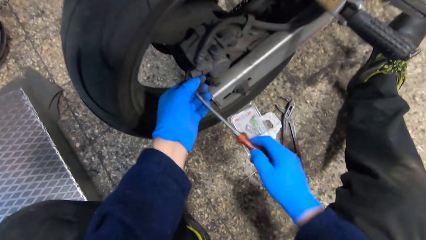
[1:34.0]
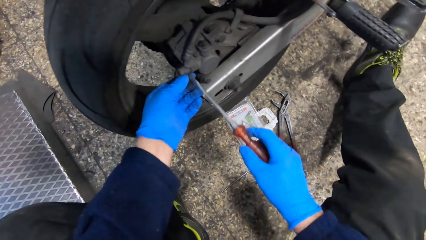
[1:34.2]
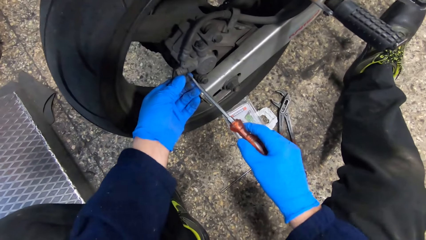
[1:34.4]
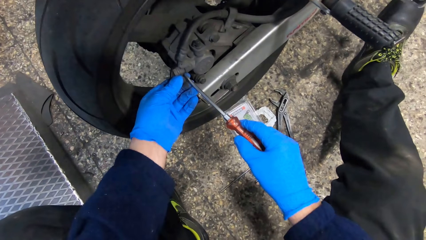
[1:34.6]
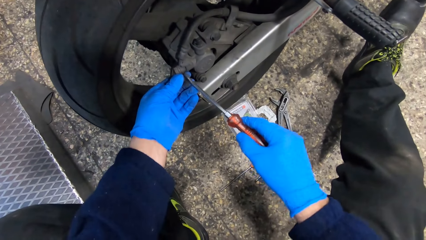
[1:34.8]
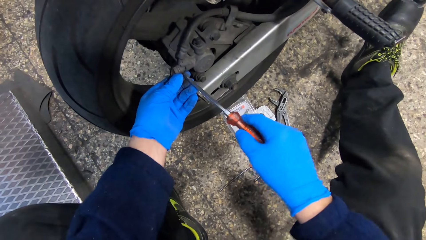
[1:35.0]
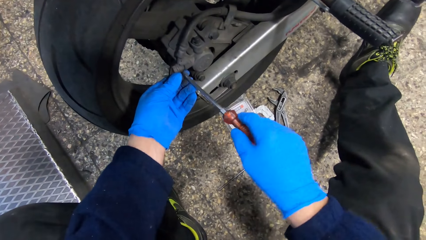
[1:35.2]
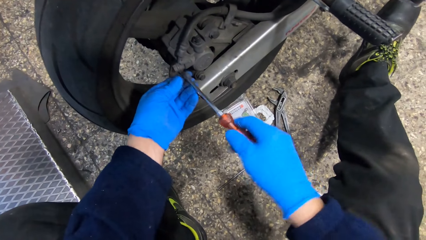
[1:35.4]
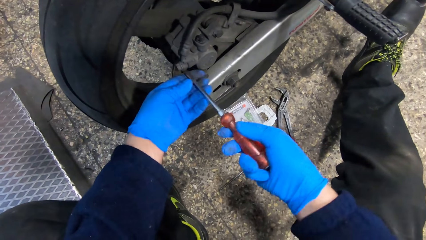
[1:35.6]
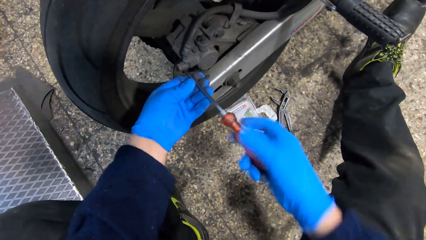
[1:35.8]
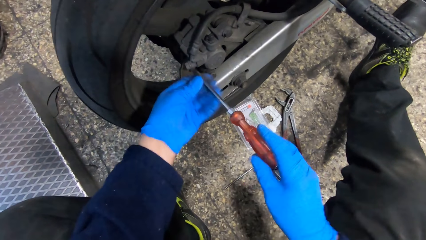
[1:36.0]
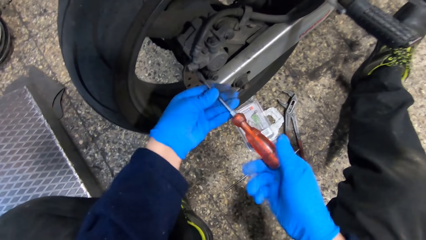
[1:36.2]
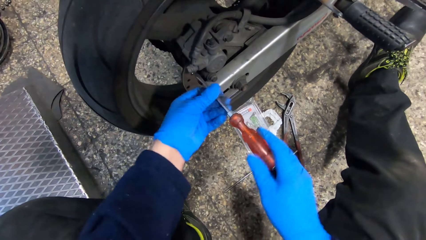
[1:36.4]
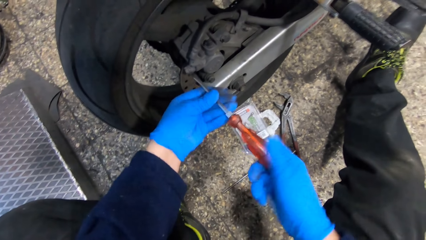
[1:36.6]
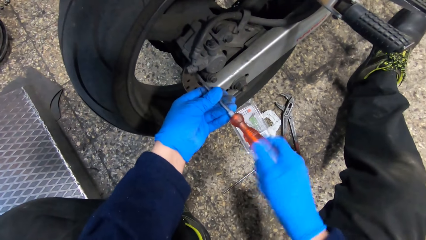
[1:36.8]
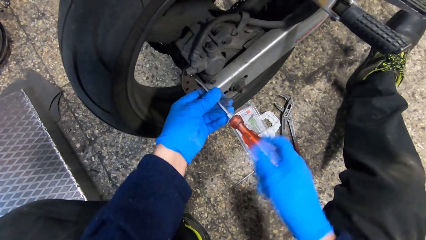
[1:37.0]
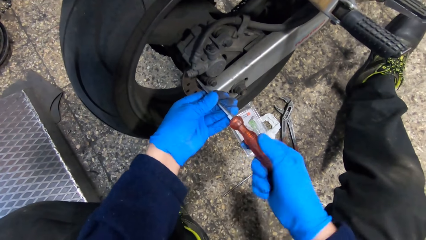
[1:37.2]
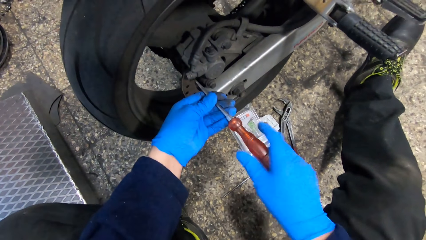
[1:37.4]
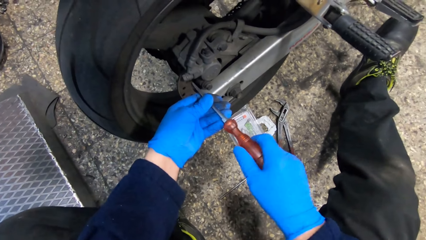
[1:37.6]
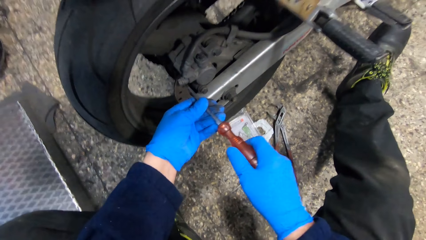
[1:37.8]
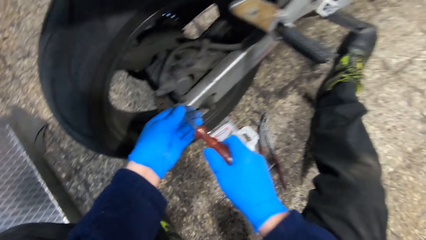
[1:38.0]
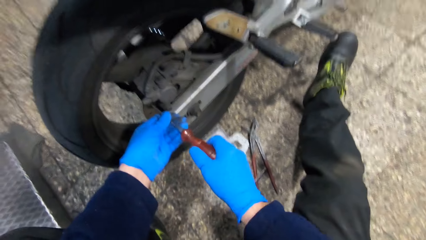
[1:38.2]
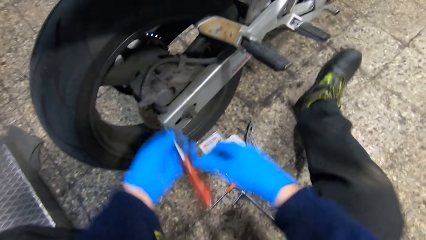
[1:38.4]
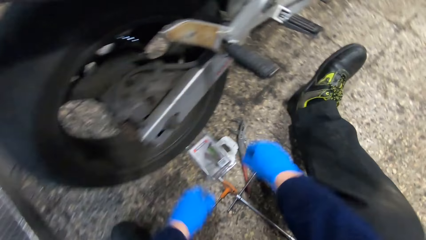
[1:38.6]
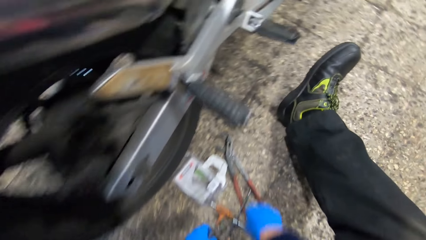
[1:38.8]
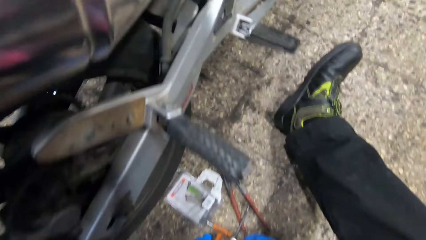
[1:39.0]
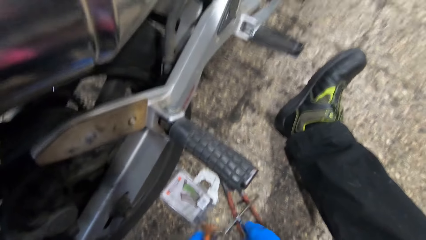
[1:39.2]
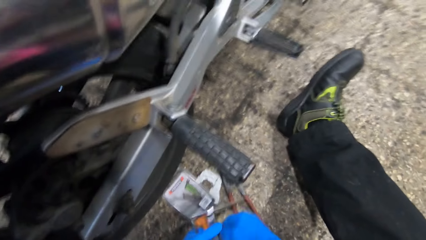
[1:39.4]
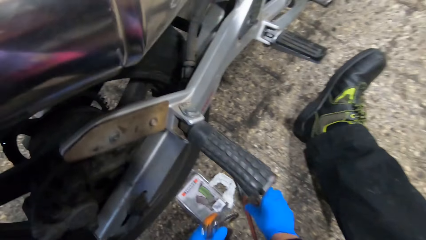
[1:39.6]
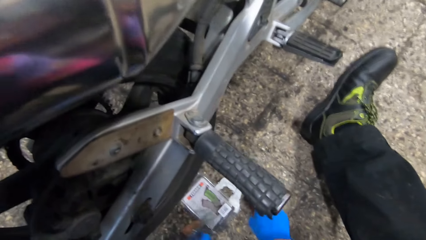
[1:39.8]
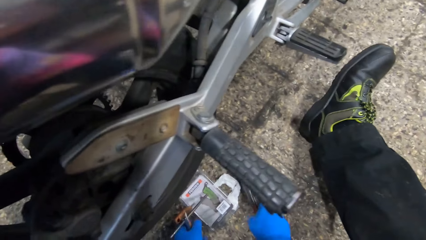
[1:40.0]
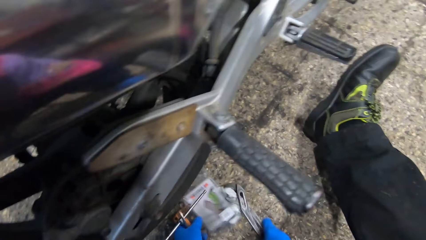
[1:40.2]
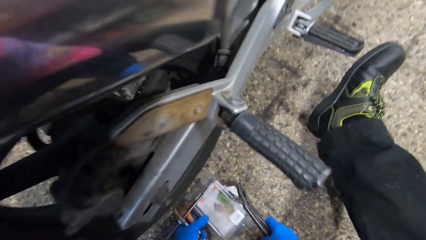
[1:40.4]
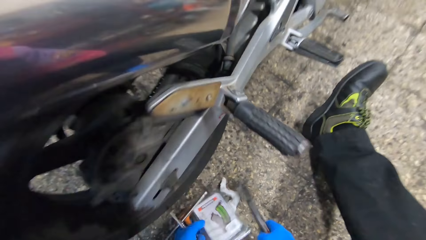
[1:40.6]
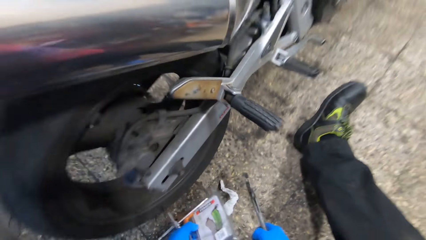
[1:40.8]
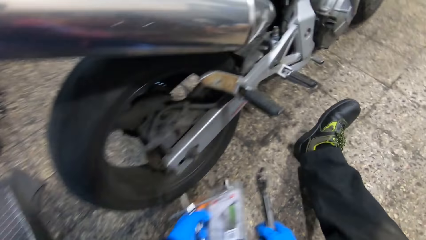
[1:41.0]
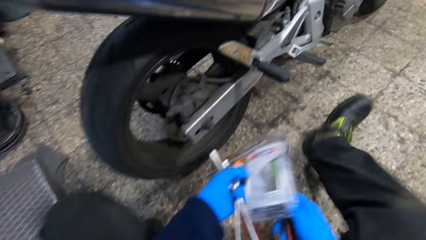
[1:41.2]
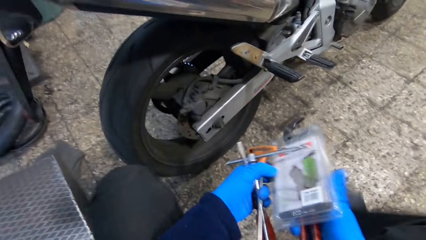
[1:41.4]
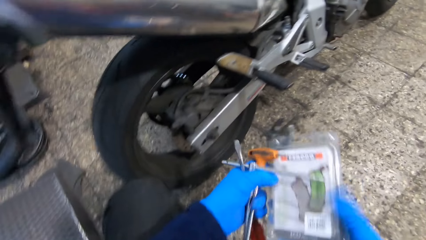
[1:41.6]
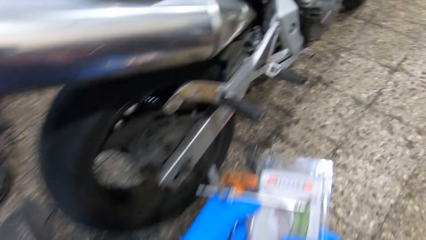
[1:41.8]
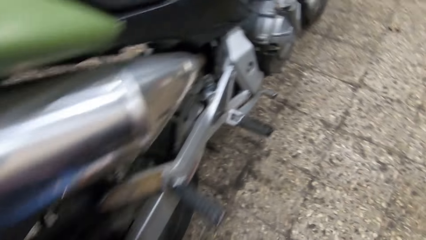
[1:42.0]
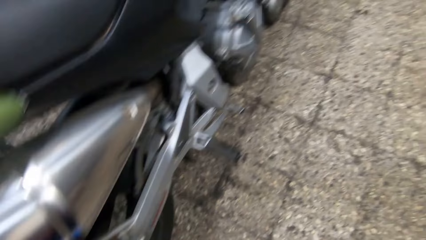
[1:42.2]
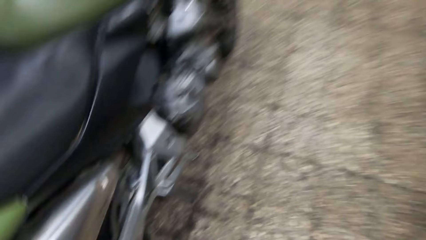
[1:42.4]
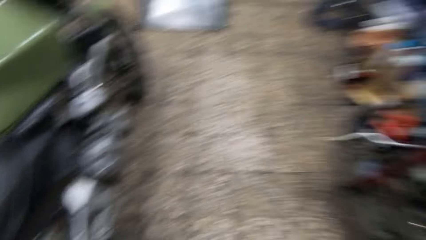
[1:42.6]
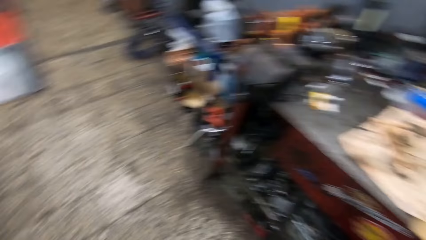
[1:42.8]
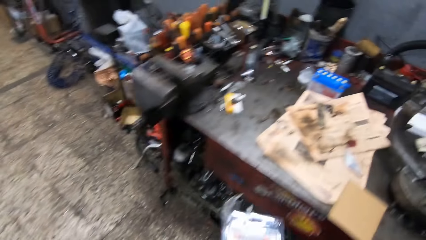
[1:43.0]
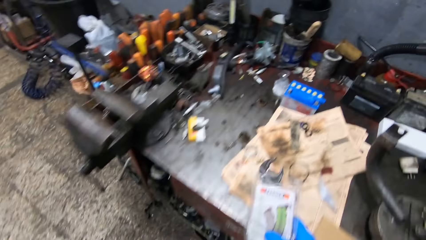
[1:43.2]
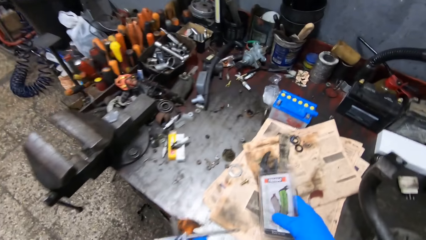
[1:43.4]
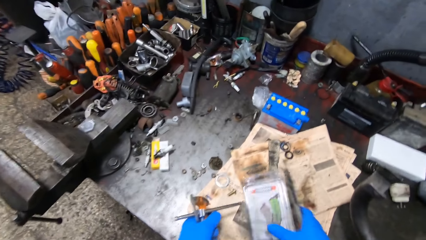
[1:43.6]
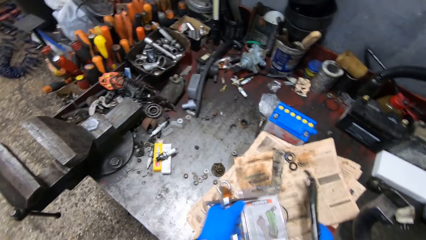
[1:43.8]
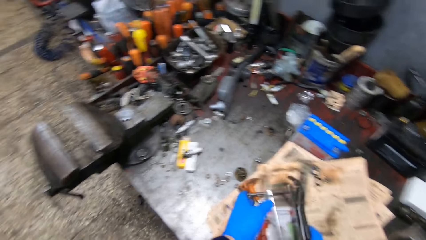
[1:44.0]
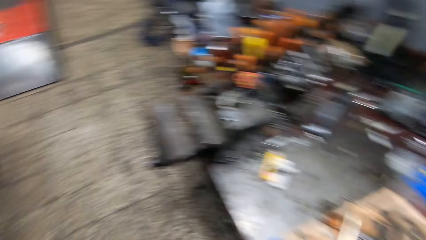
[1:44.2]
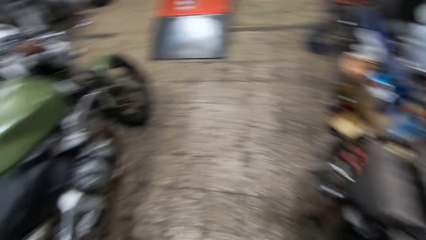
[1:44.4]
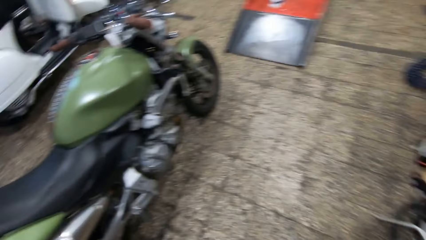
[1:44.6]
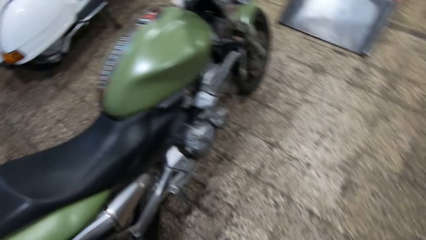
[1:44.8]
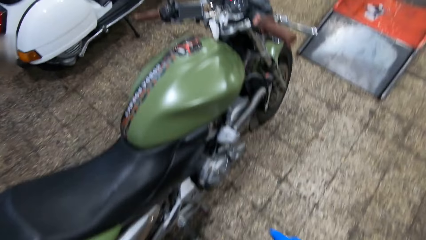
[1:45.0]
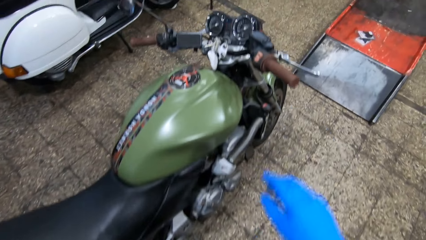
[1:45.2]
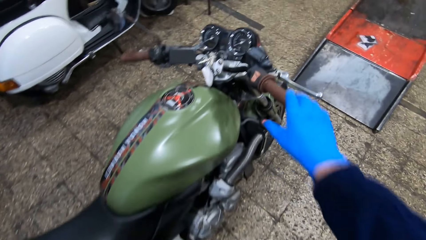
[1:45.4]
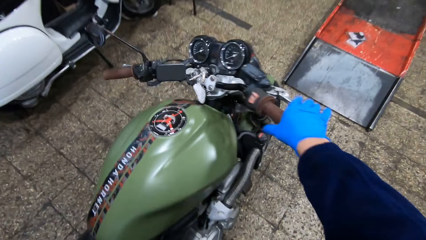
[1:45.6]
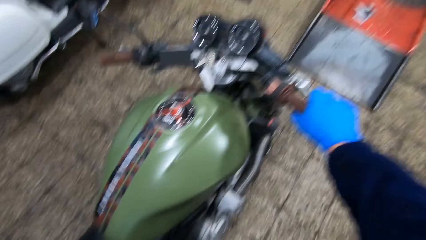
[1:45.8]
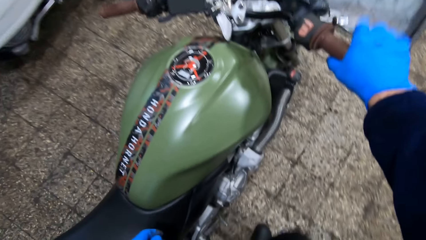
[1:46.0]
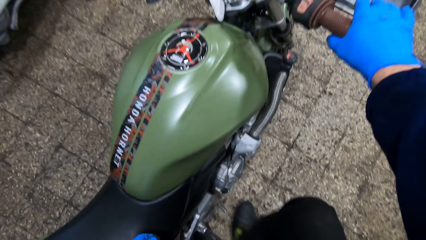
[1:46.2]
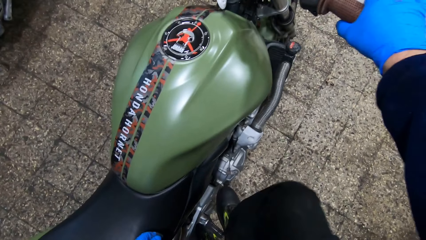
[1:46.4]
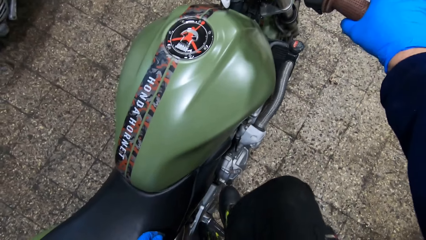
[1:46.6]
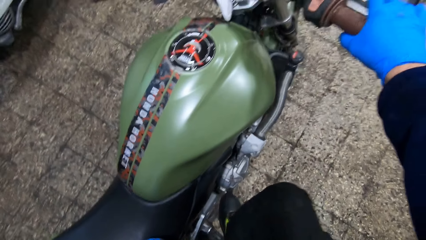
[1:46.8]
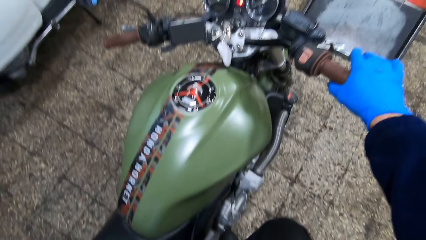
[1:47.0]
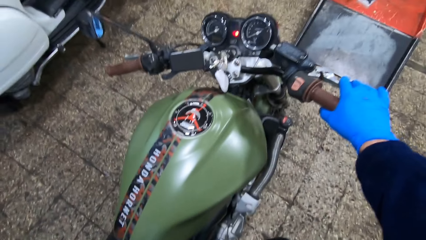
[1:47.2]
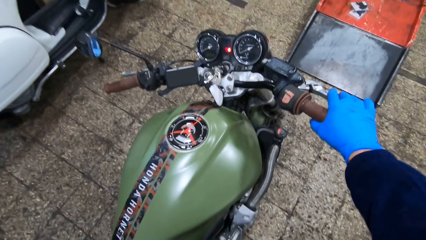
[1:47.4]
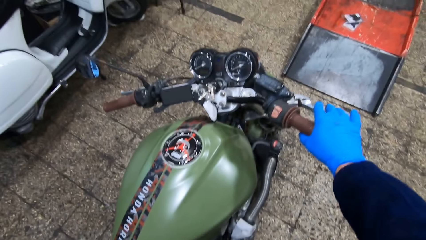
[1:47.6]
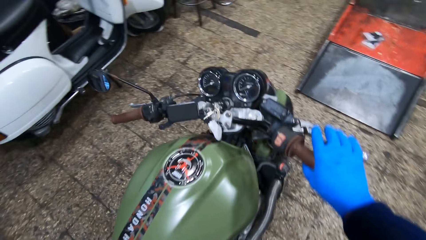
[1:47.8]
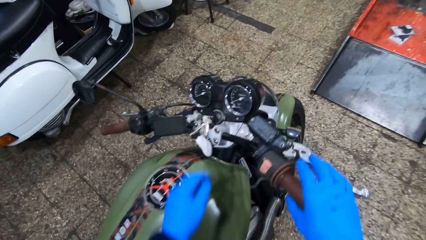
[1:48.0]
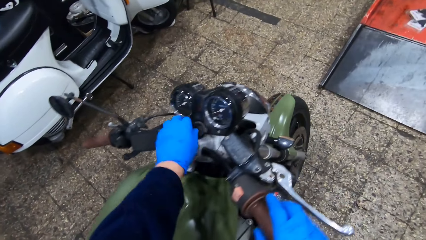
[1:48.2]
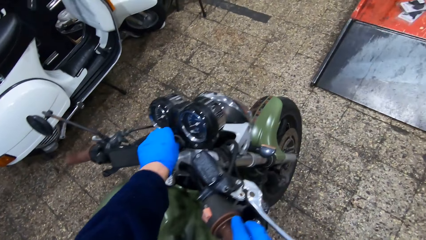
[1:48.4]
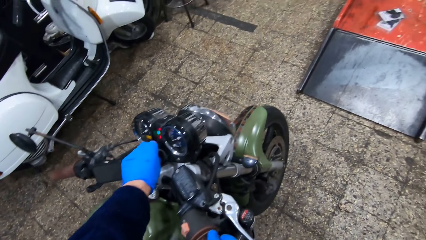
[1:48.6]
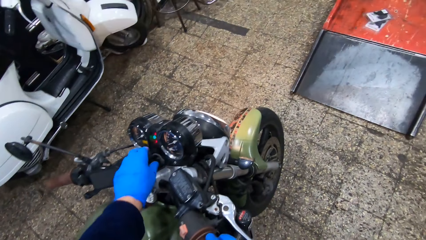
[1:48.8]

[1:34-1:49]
The camera wearer screws the screw on the brake calipers on the motorcycle with the screwdriver in his hands. He packs all tools on the floor with both hands. He puts down the screwdriver on the floor. He picks up a box from the floor. He walks around a garage. He drops the tools in his hands on the workbench with his hands. He walks around the garage. He holds a front brake lever and a throttle on the motorcycle with his right hand. He steps on a foot peg on the motorcycle with his right foot. He starts the motorcycle with a motorcycle key in his left hand.
